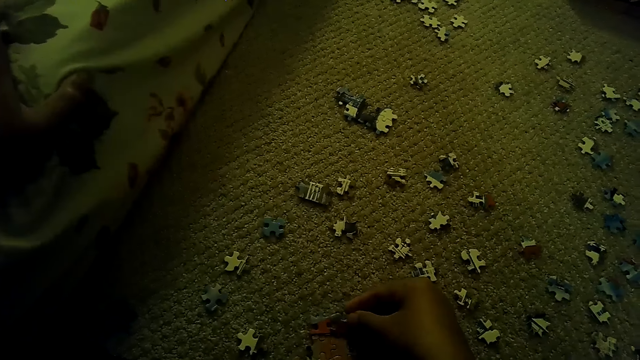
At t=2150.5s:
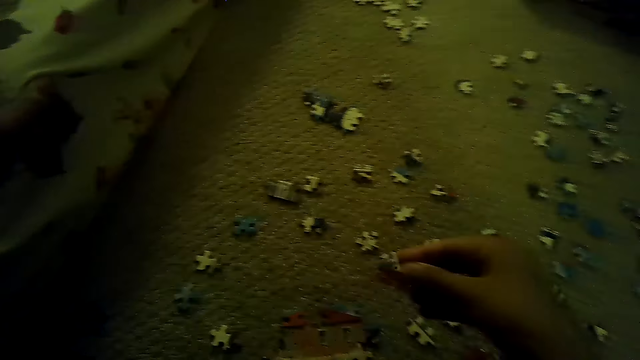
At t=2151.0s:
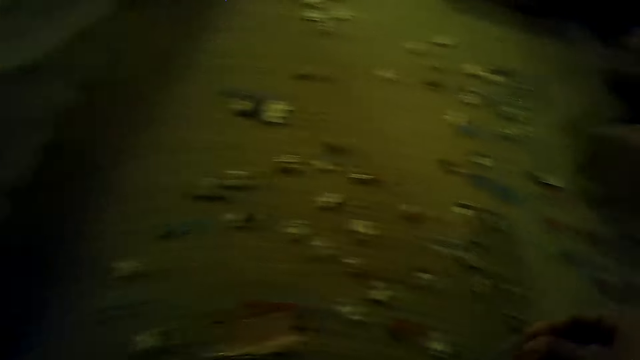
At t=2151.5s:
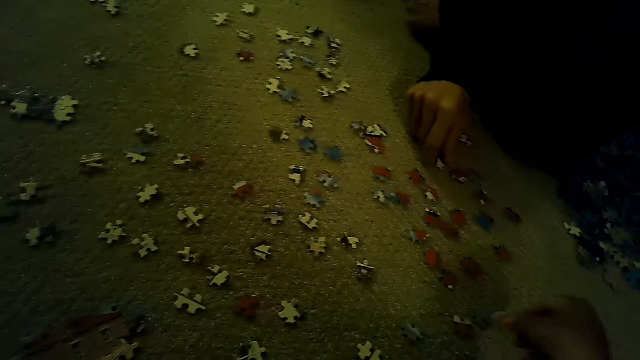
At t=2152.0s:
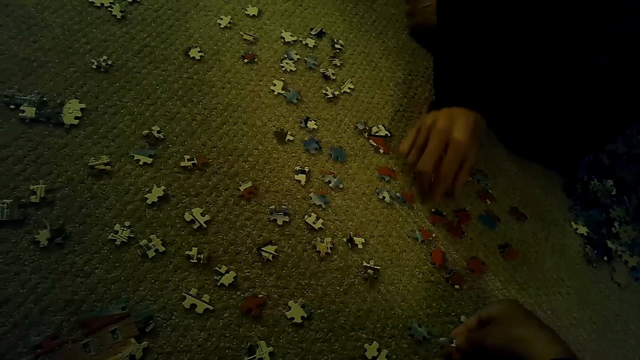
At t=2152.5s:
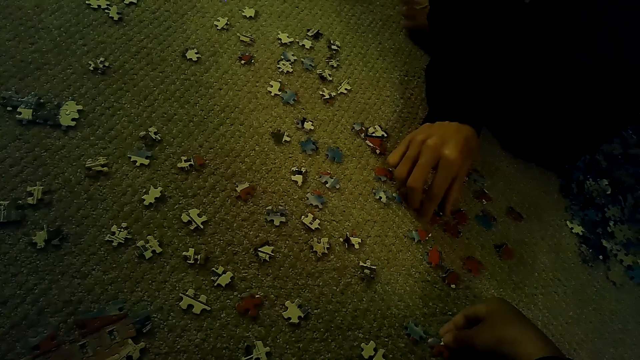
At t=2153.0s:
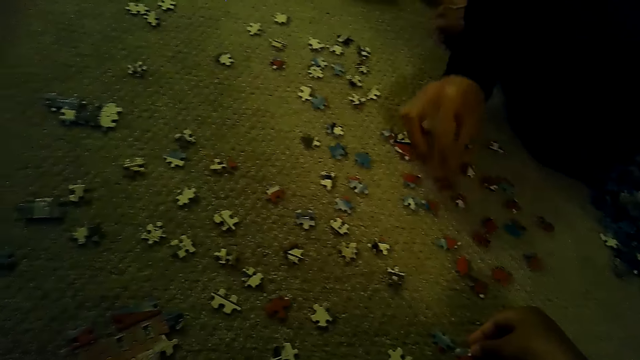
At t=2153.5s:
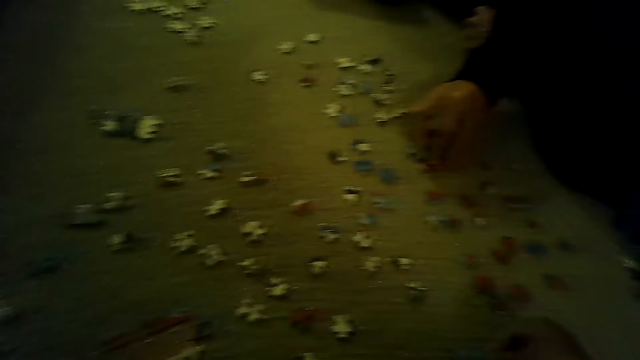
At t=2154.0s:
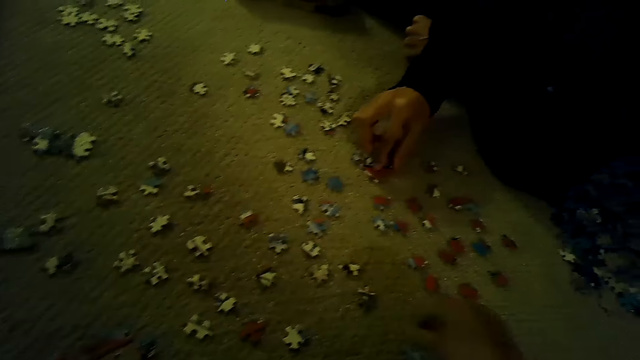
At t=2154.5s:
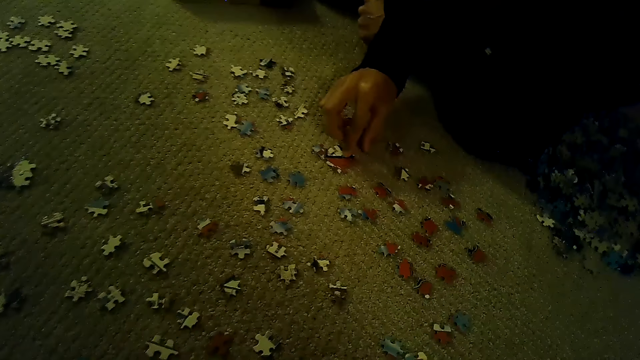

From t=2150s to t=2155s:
The camera wearer fixes a puzzle piece.

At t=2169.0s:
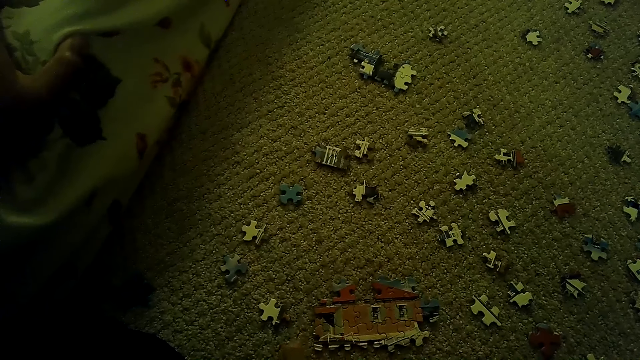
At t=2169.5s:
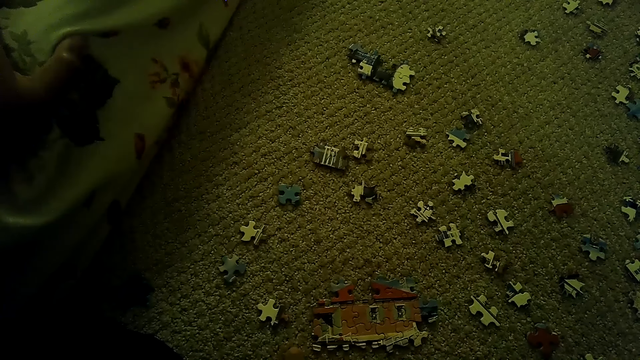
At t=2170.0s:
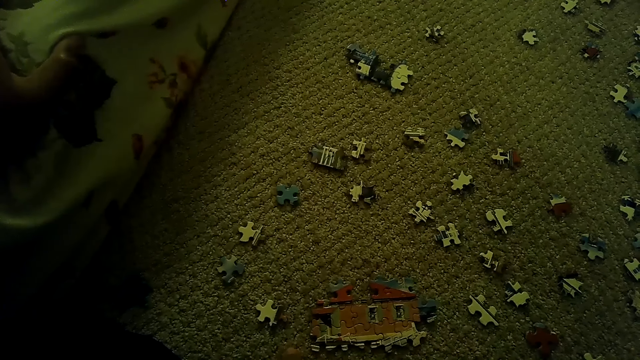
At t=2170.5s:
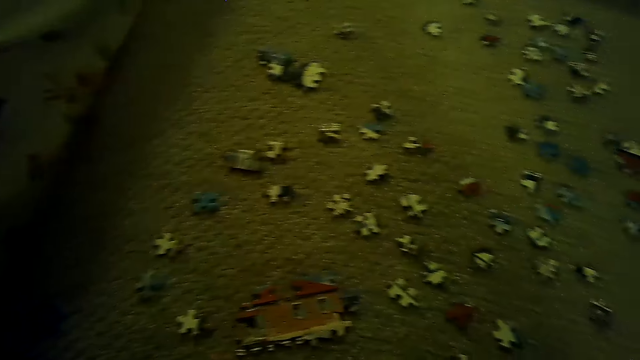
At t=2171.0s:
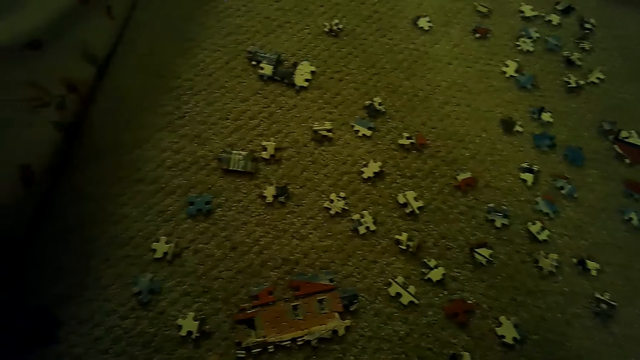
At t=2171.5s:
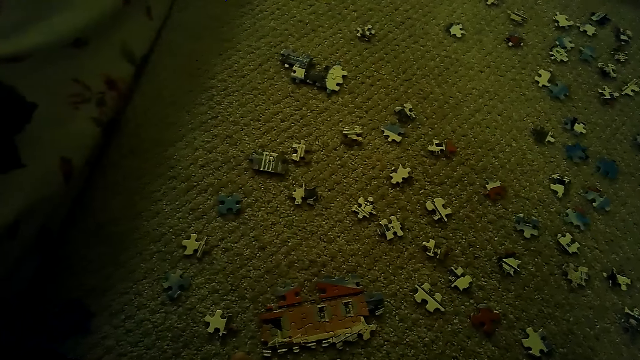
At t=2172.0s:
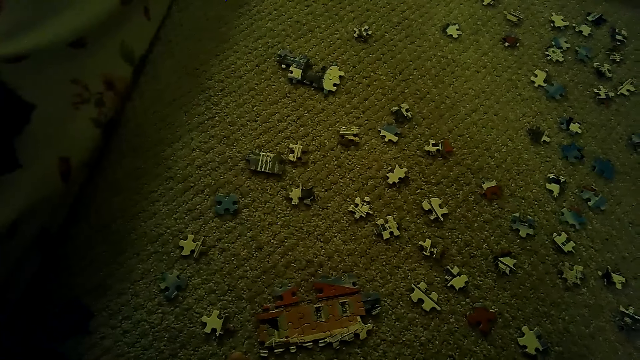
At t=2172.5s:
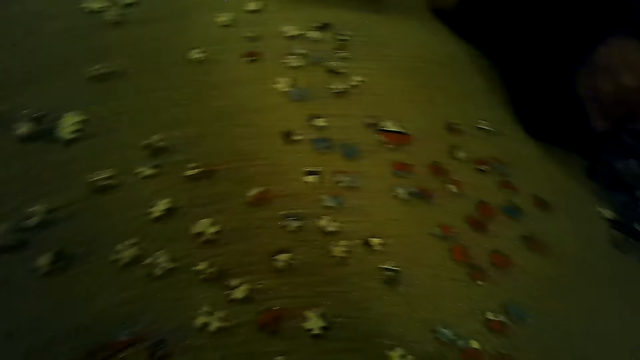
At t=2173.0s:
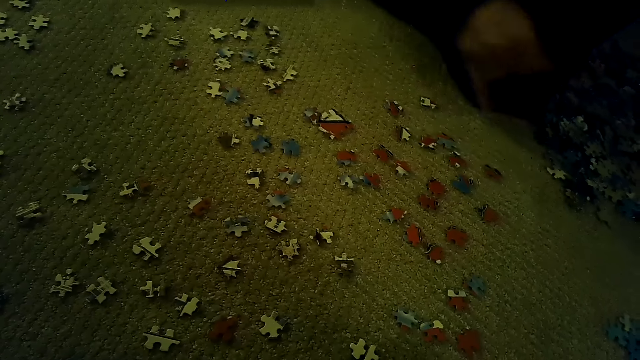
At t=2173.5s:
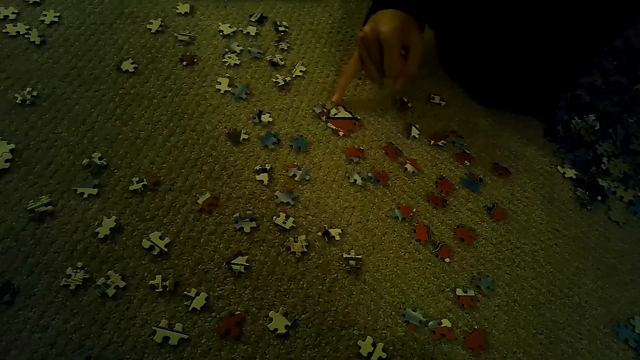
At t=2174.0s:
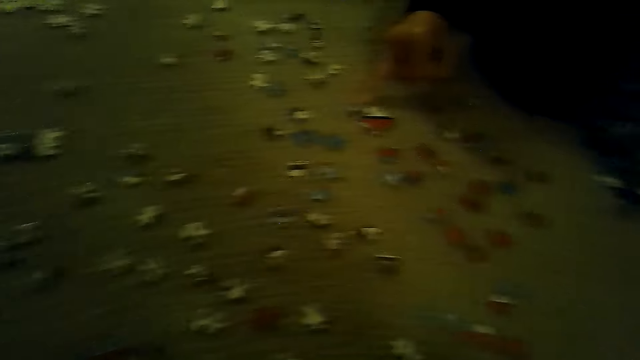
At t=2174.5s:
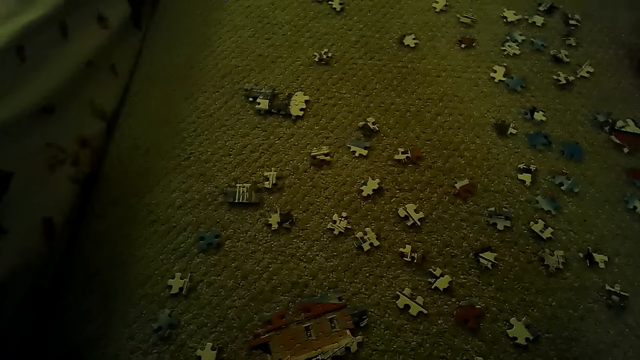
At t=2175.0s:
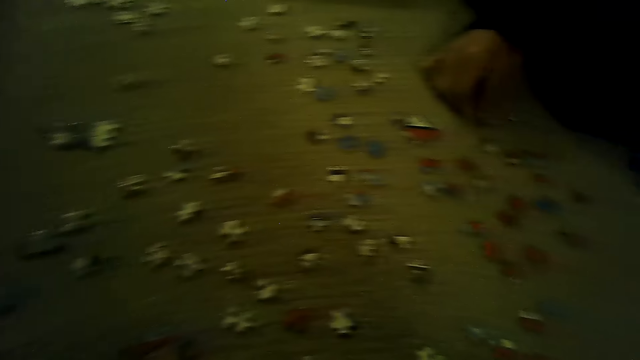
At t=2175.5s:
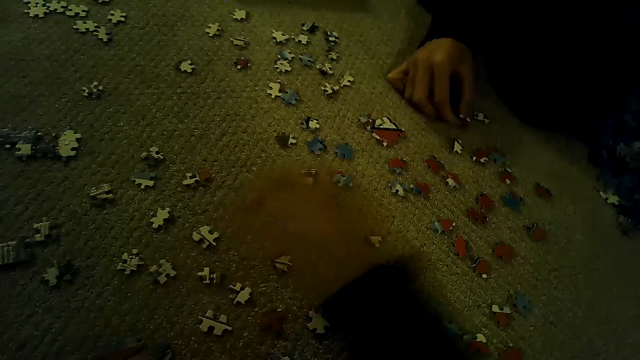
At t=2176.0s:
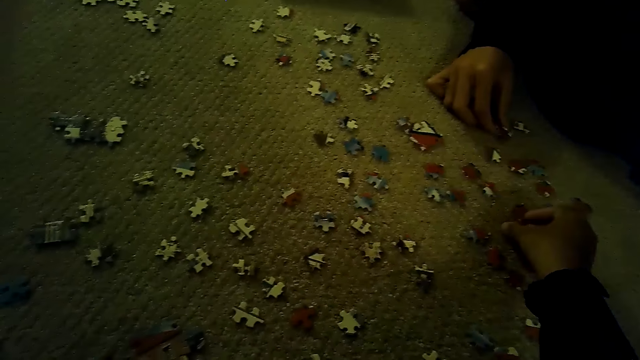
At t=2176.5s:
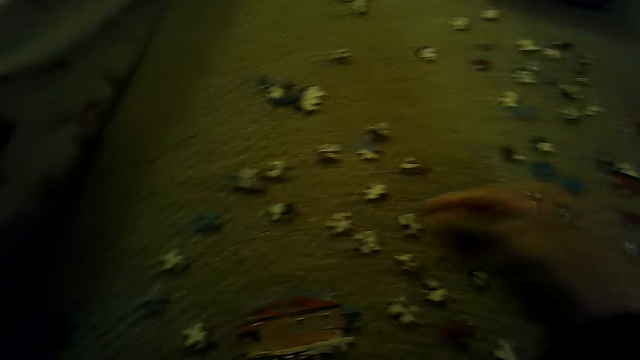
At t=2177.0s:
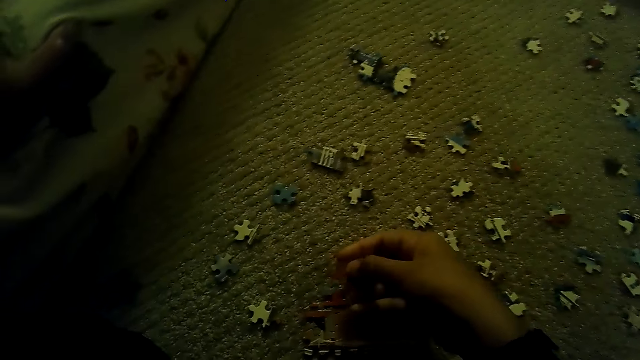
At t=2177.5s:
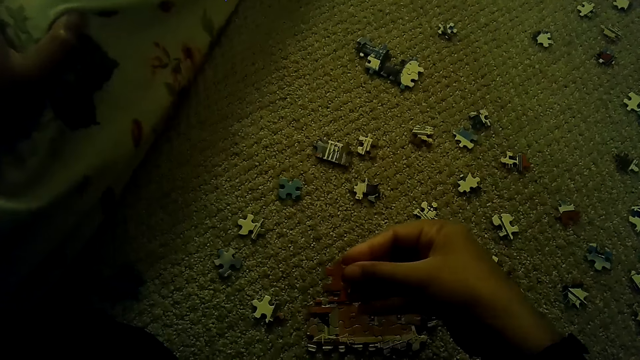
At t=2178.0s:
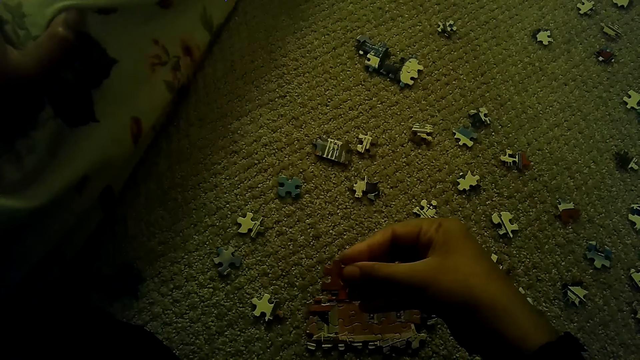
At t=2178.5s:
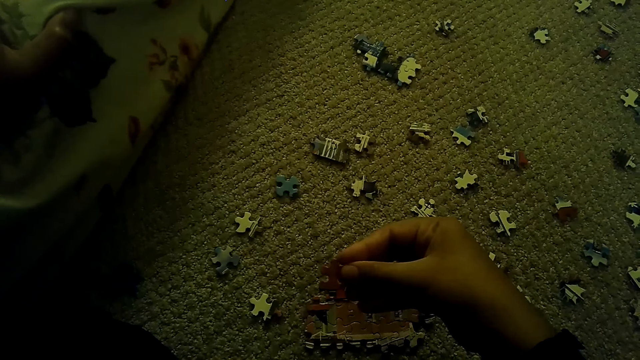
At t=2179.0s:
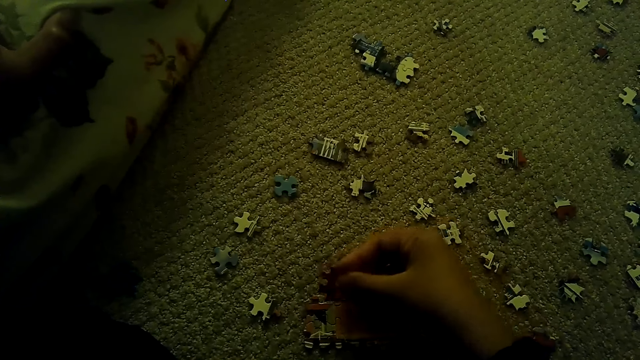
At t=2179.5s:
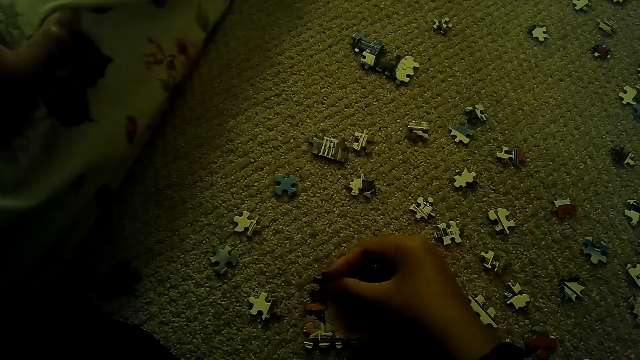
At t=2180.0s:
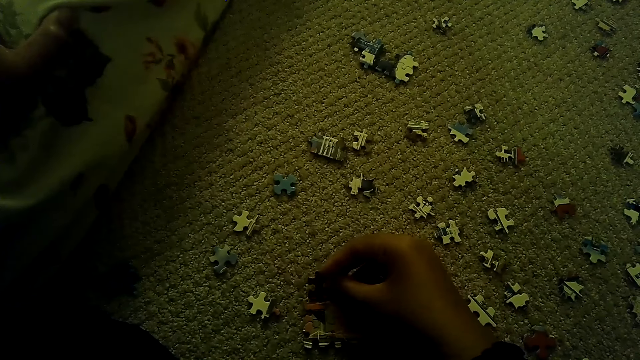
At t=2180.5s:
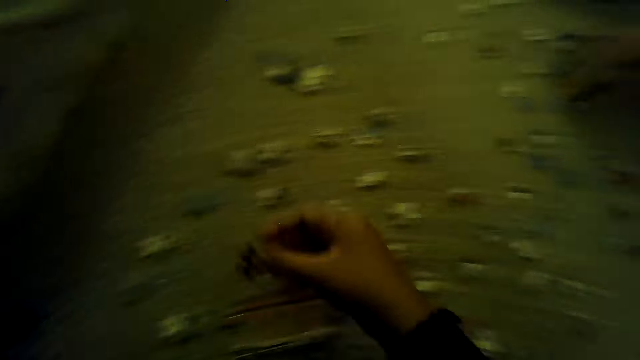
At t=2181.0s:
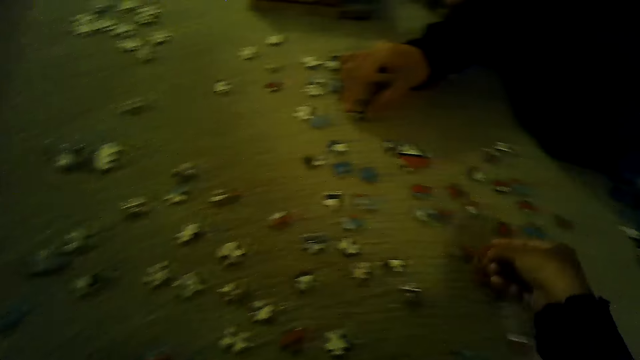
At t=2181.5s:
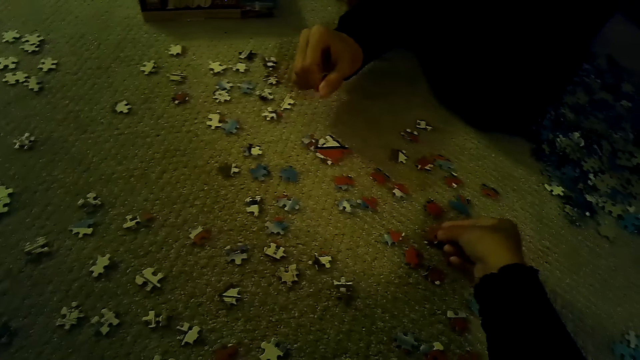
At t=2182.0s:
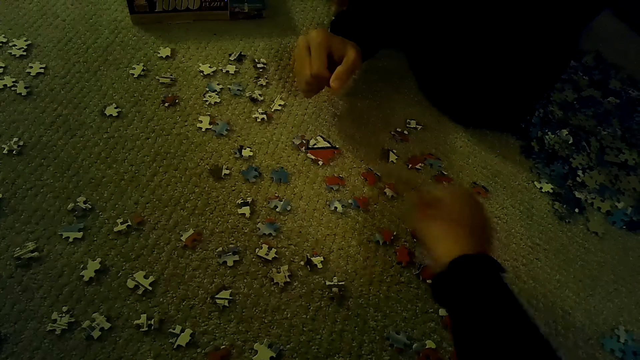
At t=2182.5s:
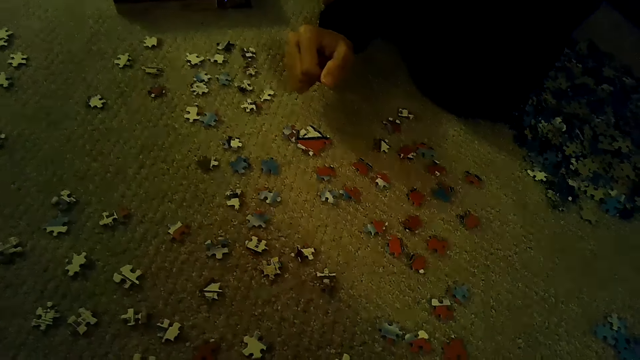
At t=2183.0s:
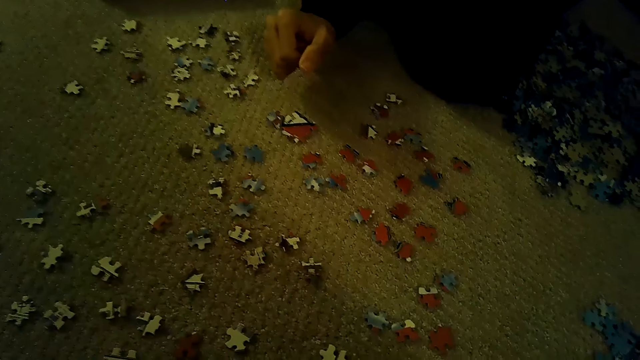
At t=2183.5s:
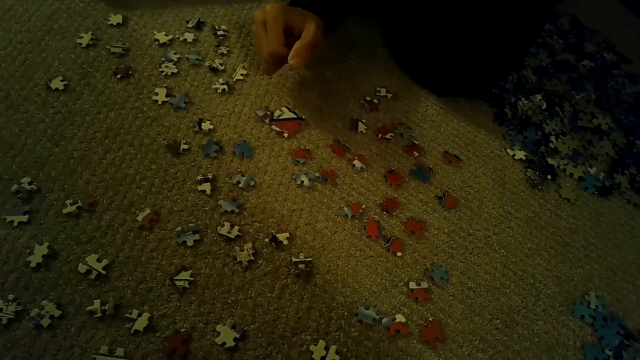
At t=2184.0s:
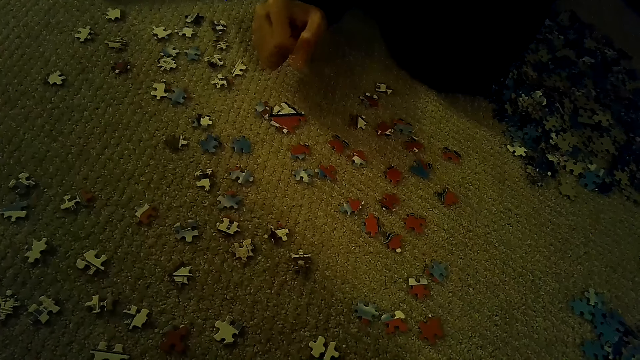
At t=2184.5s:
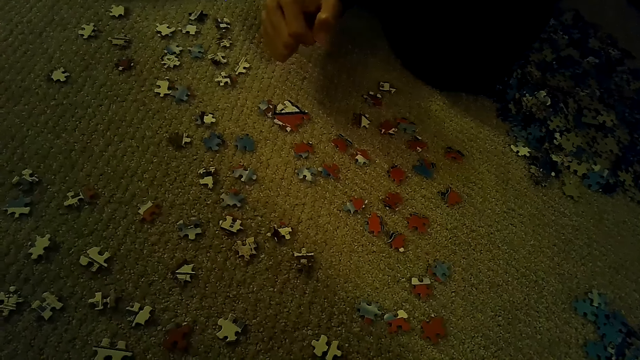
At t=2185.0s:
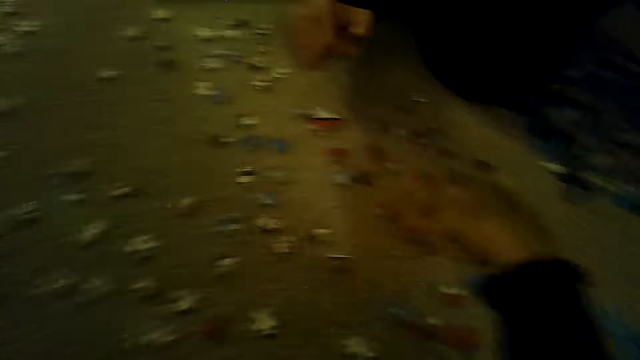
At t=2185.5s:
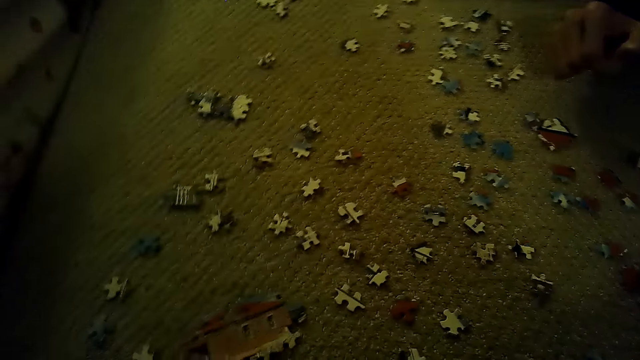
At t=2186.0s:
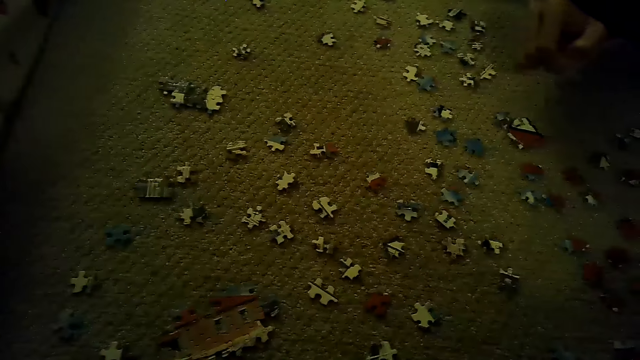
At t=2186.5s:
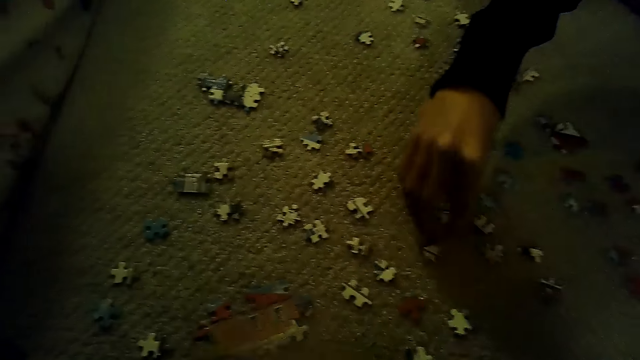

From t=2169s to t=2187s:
The camera wearer stares around the house. A person points at the puzzle and moves the puzzle. The camera wearer fixes the puzzle piece. They place the puzzle piece down. They move the hand.
